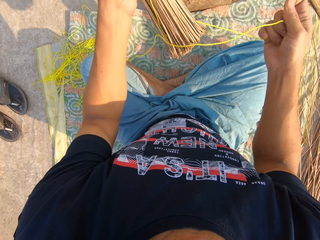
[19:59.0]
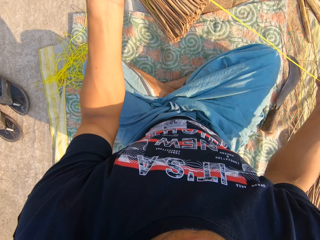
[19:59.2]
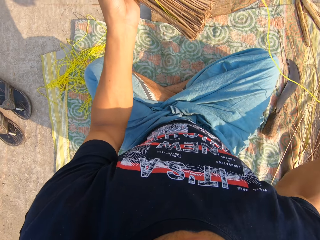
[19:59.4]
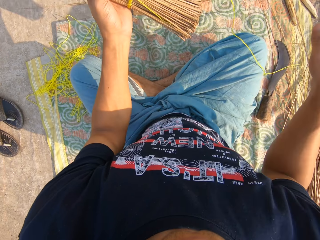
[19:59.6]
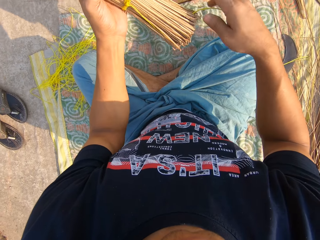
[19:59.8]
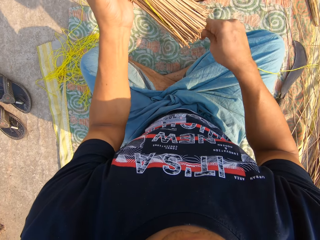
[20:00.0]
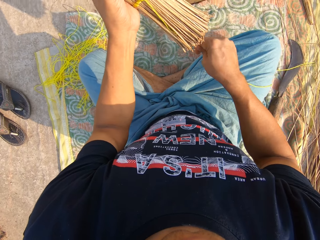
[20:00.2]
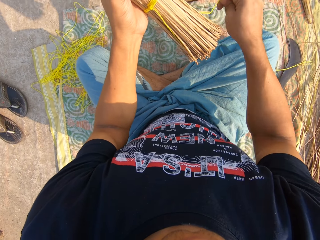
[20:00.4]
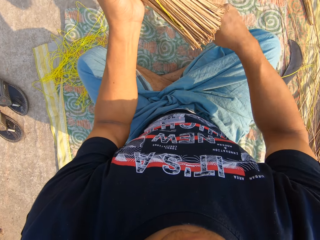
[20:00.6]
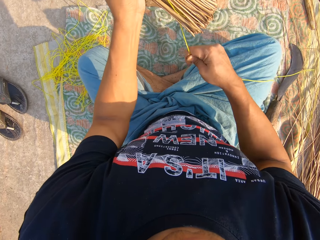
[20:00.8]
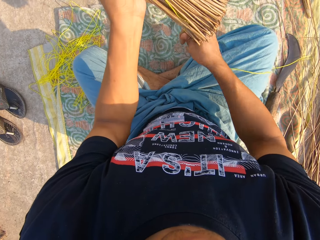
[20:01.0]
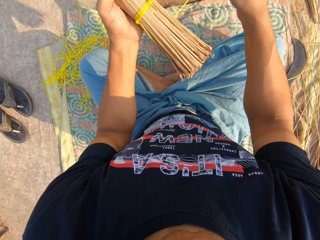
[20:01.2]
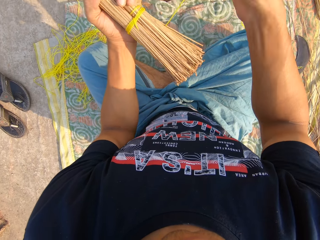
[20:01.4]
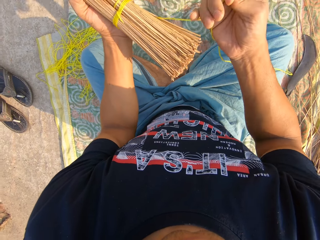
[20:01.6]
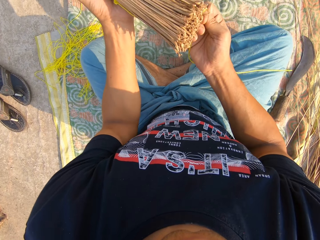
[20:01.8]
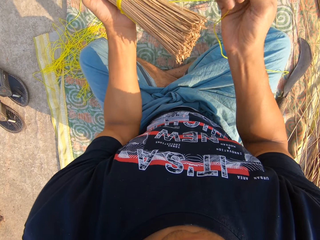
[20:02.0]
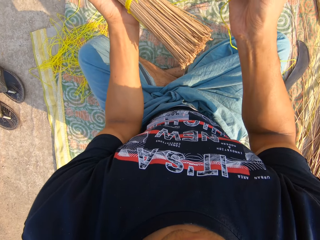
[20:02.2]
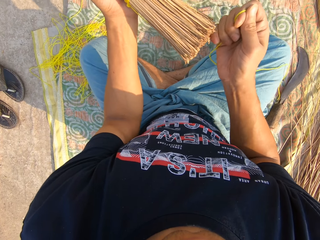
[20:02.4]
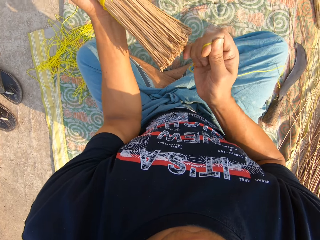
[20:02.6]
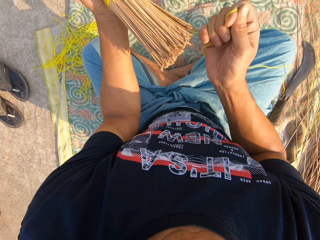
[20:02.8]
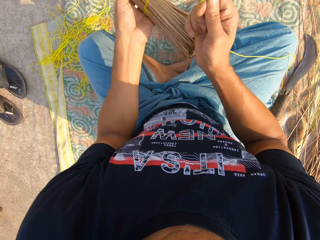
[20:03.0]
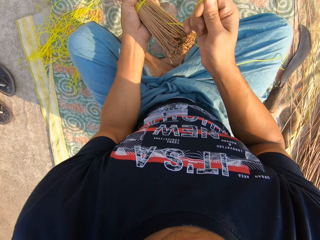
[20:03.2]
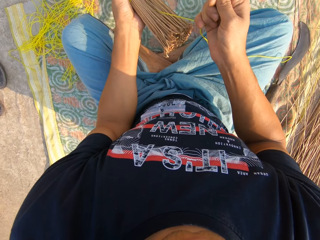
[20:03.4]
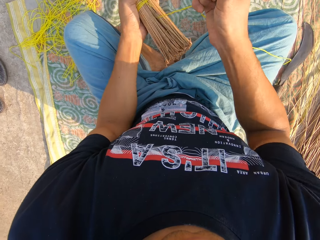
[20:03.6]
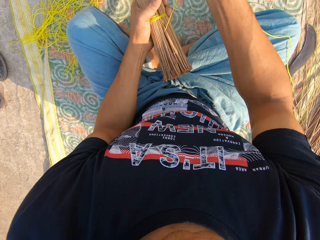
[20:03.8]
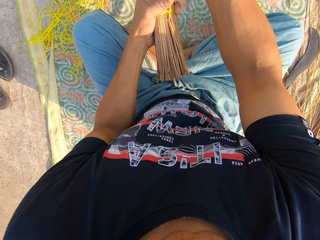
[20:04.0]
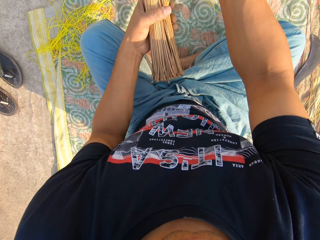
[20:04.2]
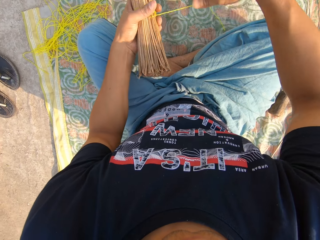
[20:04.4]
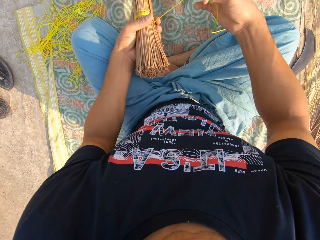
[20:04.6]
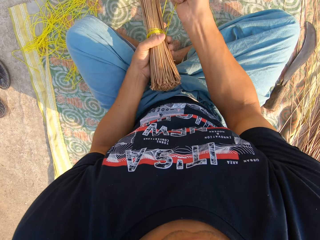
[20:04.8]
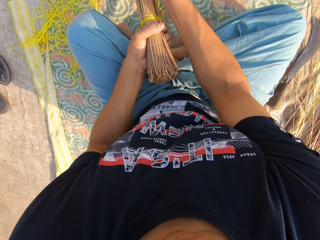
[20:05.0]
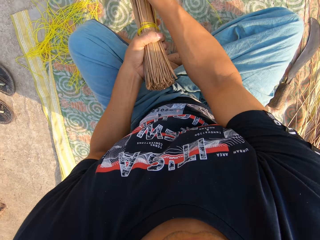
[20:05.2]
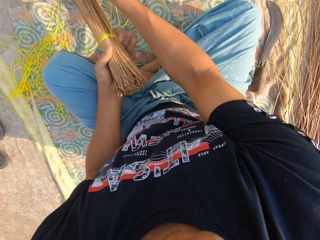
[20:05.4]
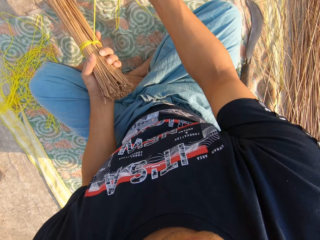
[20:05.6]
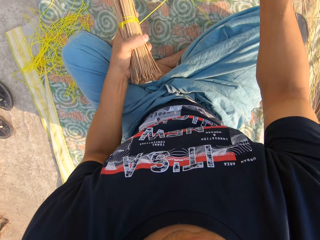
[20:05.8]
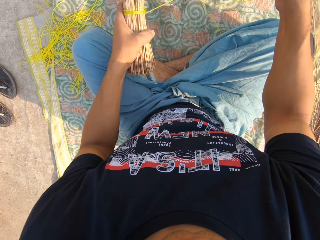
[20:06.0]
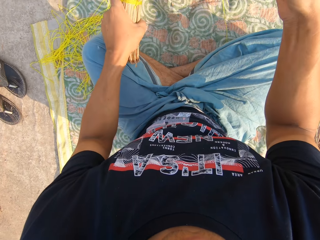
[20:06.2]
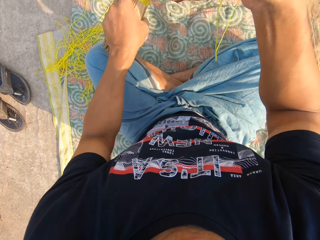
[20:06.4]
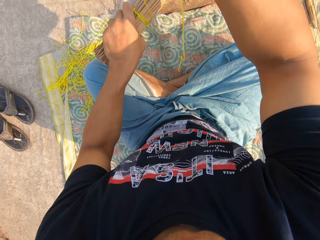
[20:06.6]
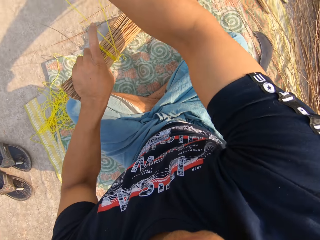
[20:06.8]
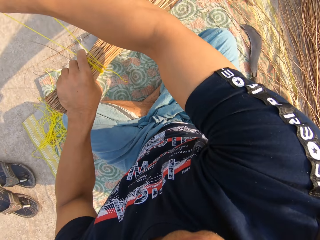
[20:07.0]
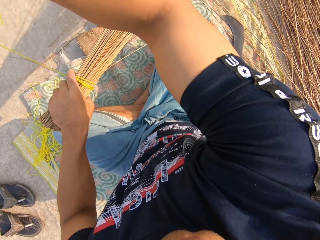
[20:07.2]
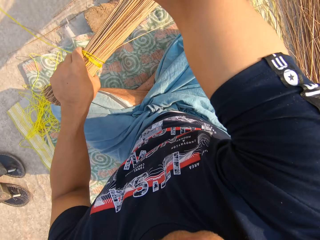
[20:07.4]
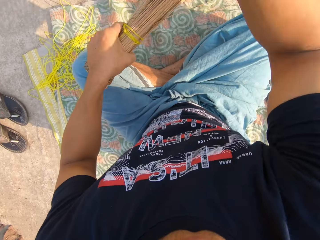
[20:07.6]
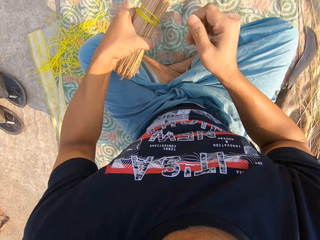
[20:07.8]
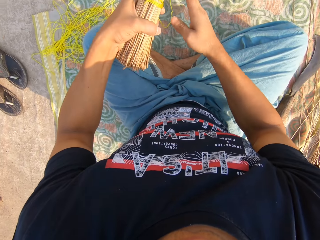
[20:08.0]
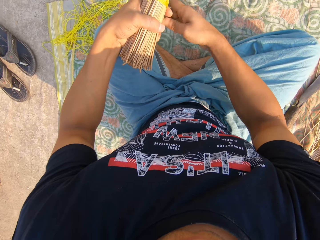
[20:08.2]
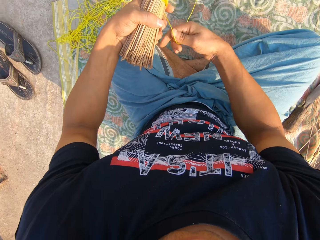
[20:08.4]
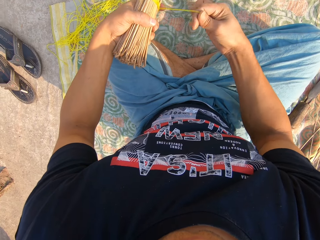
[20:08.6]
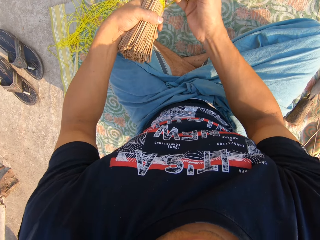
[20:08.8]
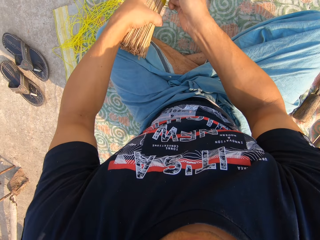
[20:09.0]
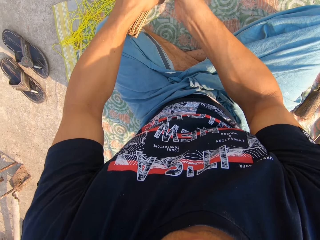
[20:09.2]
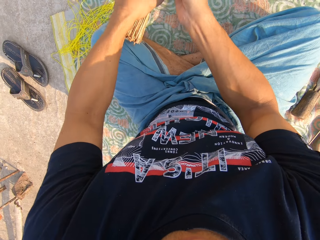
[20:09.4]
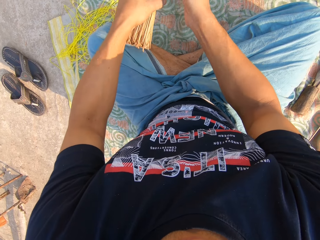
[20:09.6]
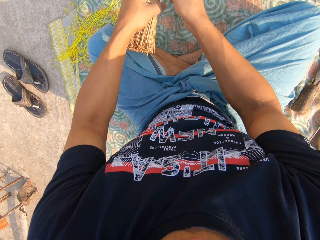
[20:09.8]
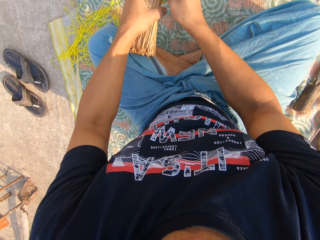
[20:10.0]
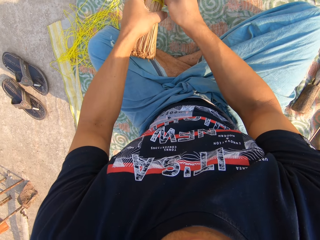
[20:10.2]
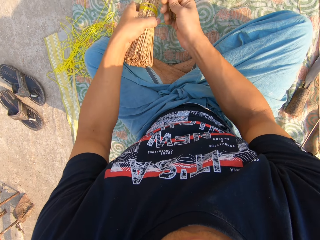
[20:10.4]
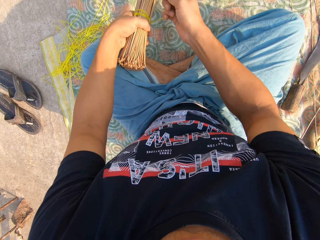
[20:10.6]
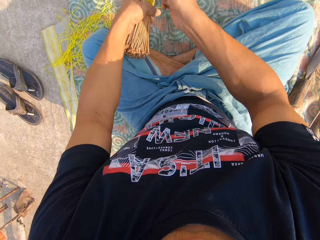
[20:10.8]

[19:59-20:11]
The camera wearer unties the rope from the broomstick. He tightens the rope around the broom with his right hand, pulls on the rope with his hand and ties the rope on the broomsticks.

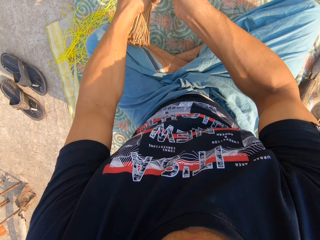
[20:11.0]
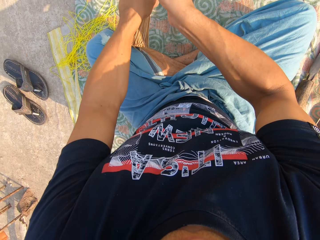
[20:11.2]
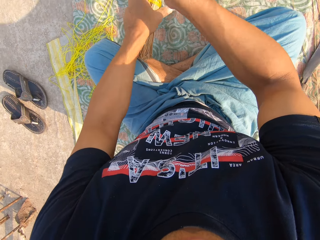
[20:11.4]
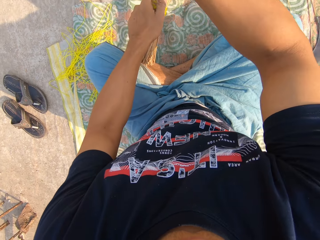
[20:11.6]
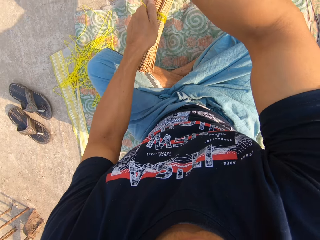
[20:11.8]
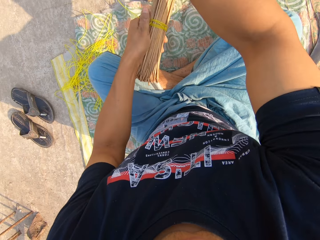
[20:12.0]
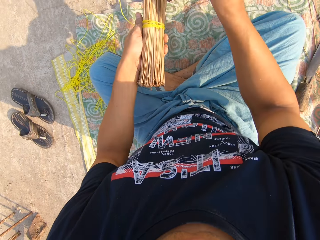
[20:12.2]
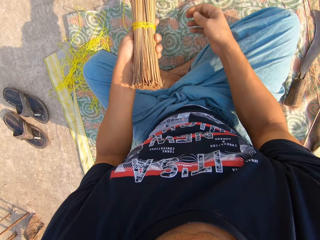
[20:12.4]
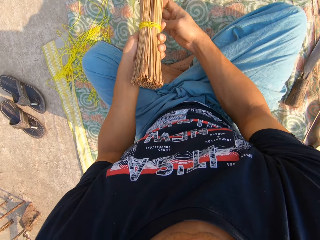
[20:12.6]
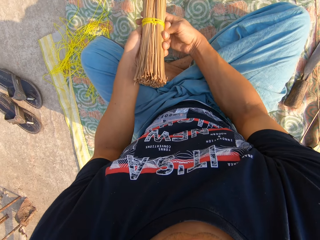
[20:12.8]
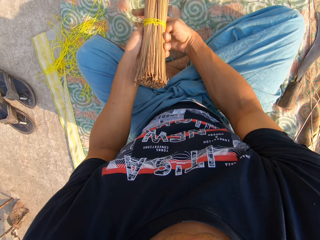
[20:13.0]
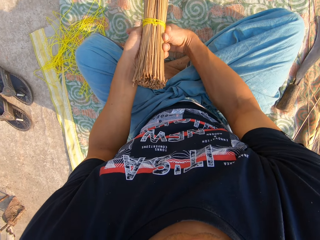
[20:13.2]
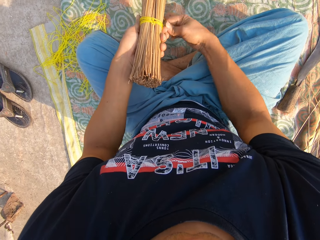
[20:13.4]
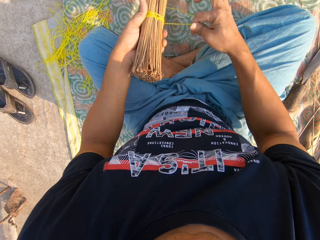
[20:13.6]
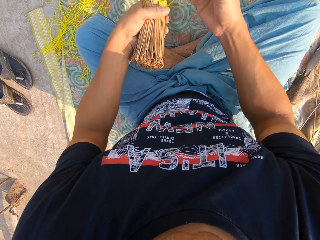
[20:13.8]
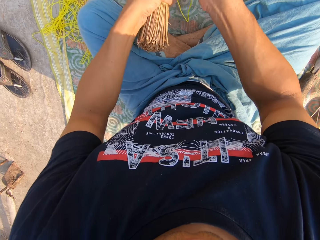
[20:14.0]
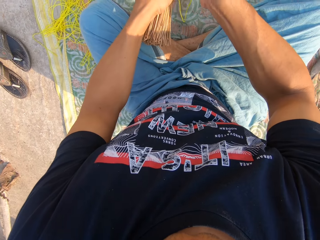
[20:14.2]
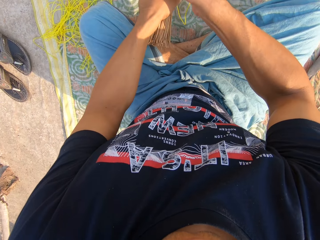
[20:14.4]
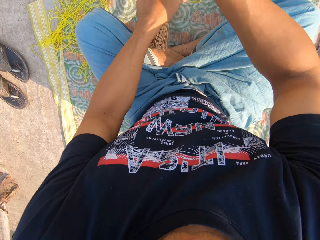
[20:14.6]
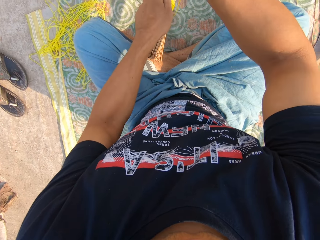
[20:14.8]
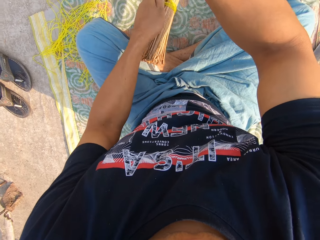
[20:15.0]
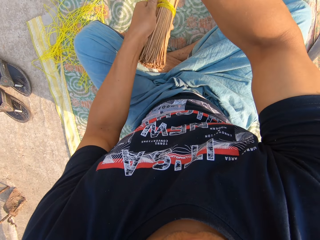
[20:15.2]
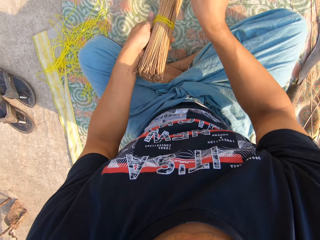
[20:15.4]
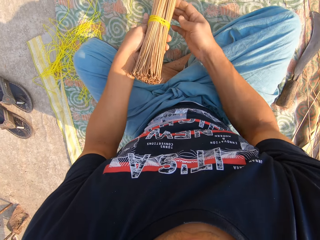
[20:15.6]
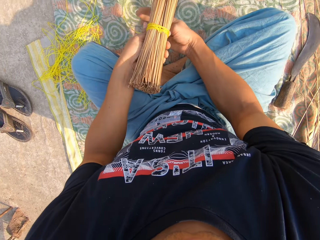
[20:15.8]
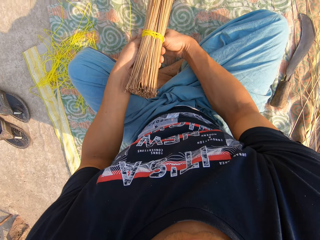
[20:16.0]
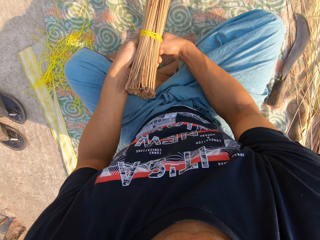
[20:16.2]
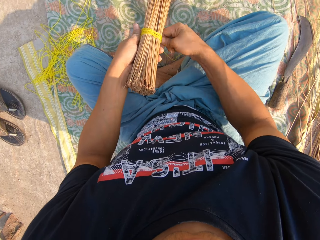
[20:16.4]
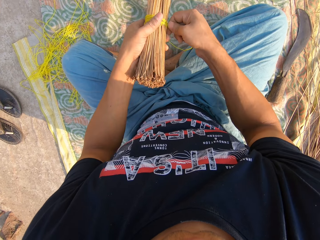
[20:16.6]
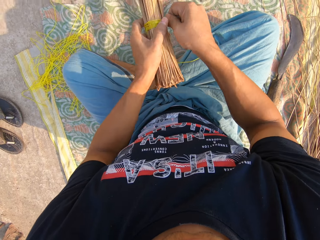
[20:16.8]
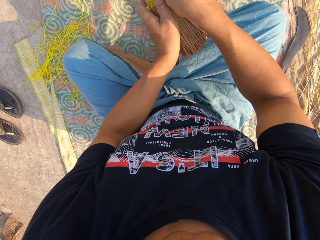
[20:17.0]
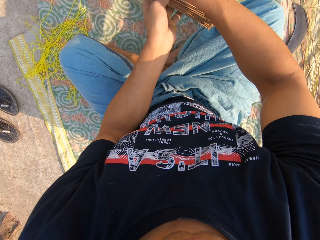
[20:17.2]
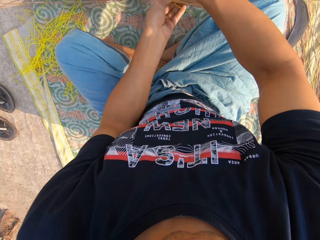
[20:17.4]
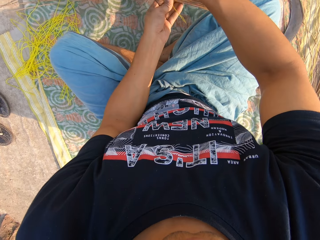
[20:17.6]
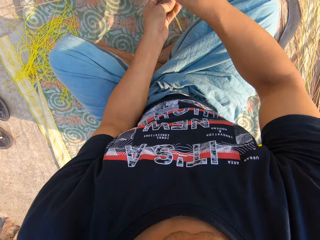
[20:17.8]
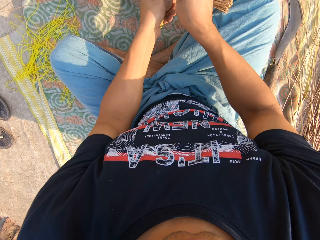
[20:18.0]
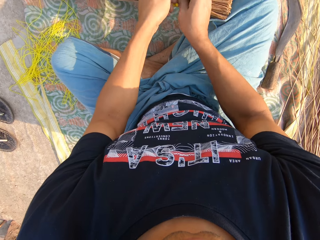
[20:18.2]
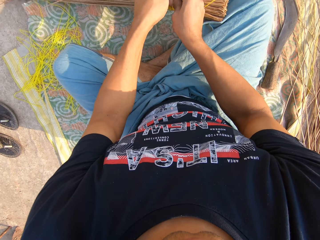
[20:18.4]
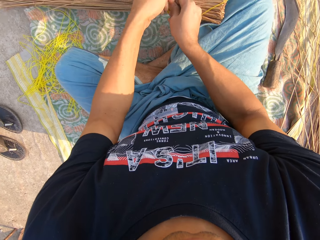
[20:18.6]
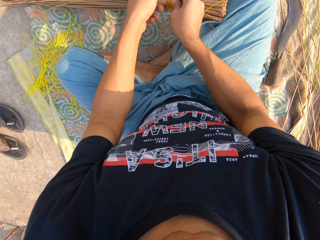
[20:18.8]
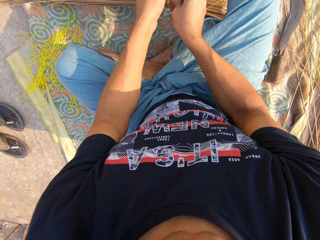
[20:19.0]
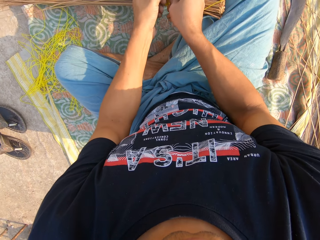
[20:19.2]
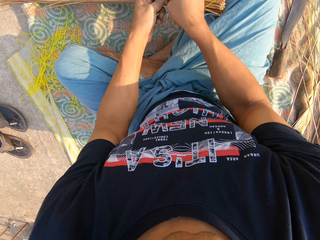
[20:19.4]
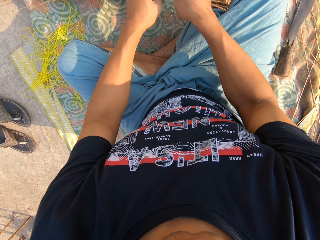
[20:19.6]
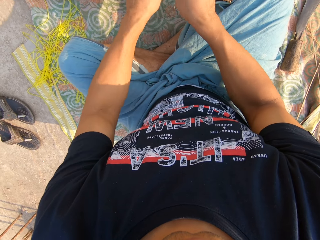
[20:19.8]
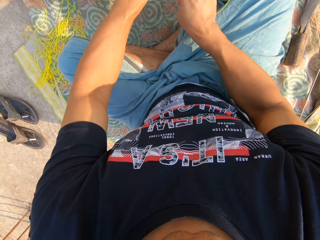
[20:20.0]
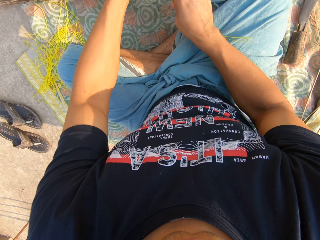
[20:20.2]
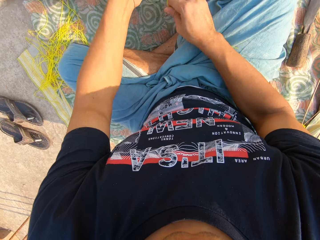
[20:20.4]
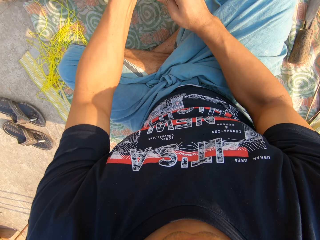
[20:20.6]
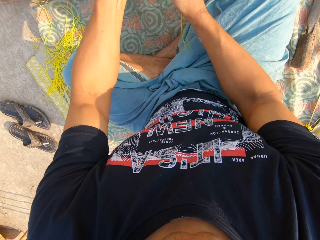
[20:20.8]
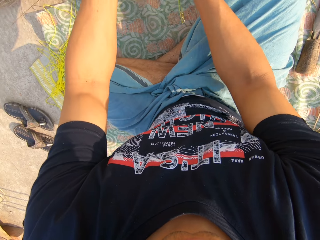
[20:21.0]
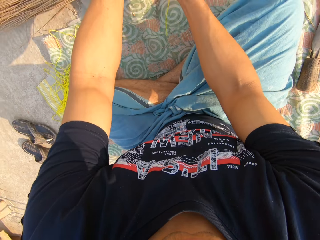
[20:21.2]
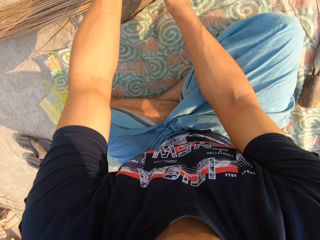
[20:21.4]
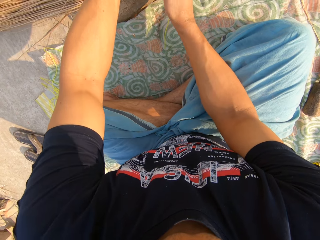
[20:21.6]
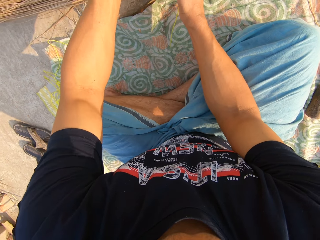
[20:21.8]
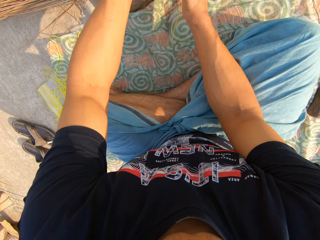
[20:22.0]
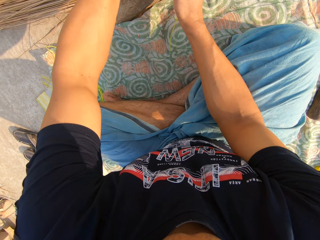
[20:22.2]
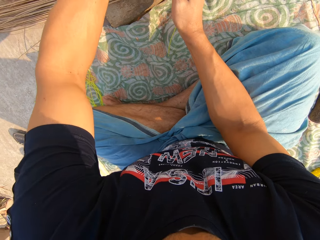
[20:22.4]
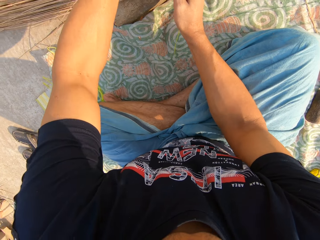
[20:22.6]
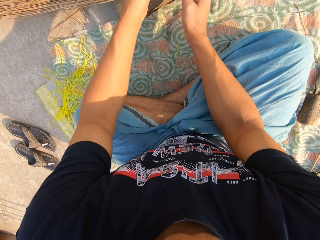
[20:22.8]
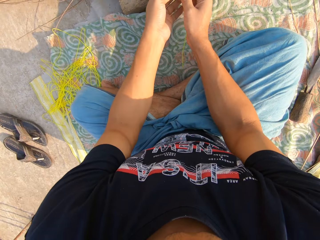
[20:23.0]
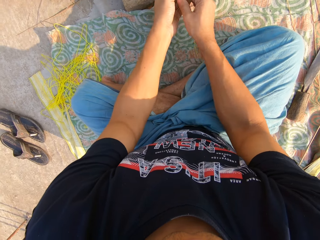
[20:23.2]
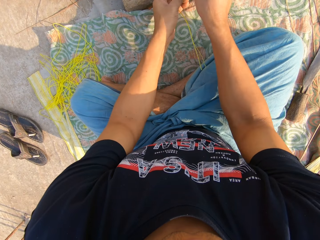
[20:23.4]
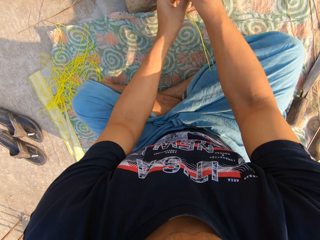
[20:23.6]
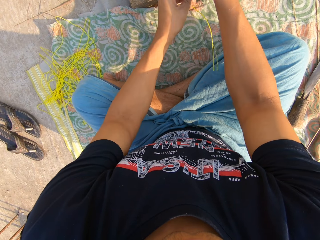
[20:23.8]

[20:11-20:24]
The camera wearer tightens the rope around the broom with both hands.
